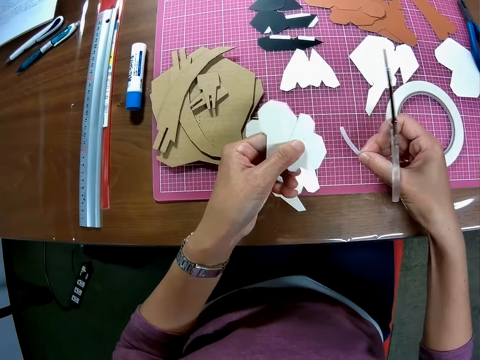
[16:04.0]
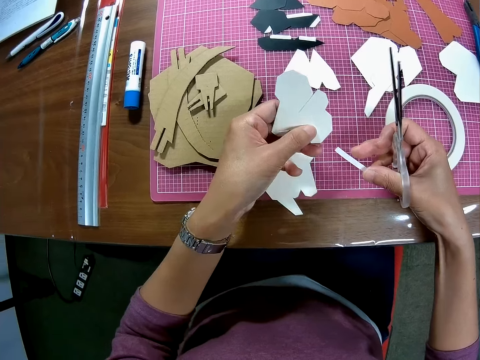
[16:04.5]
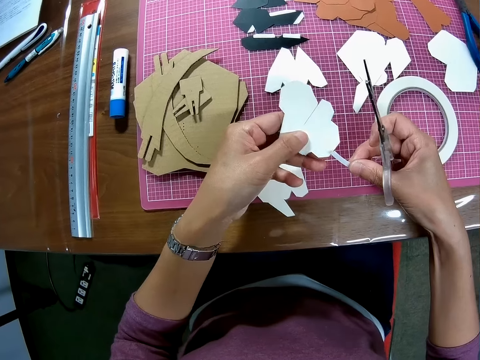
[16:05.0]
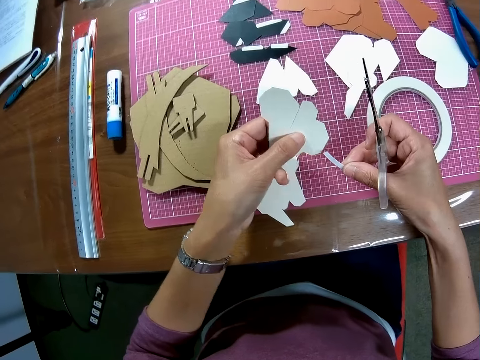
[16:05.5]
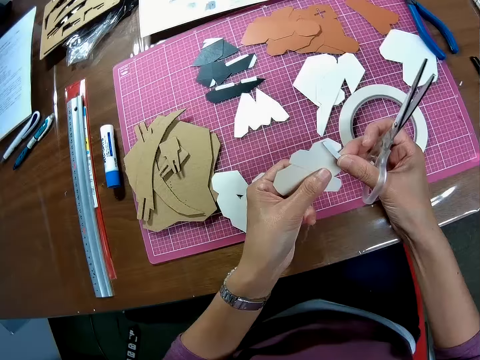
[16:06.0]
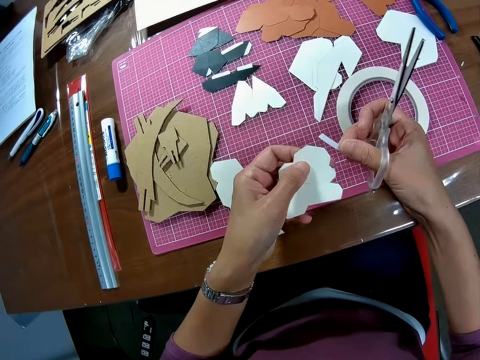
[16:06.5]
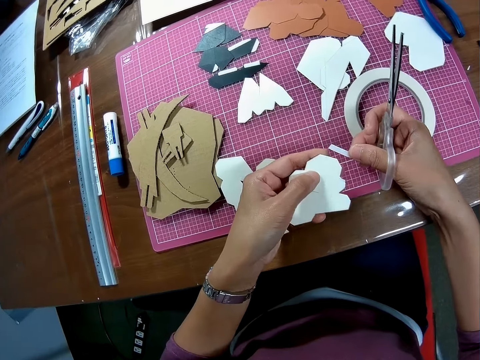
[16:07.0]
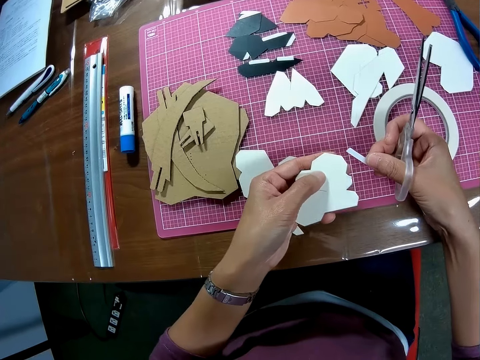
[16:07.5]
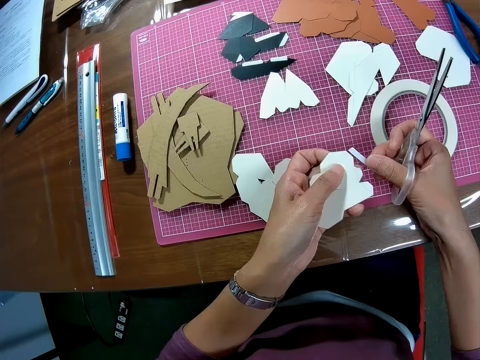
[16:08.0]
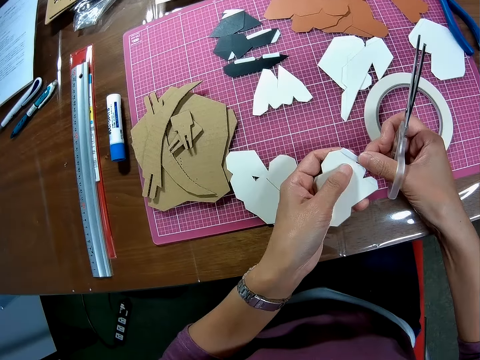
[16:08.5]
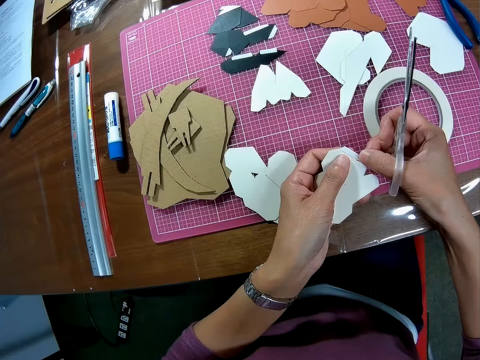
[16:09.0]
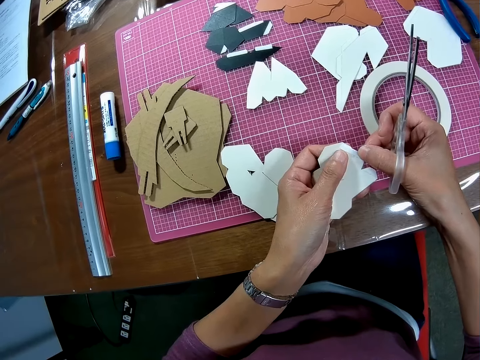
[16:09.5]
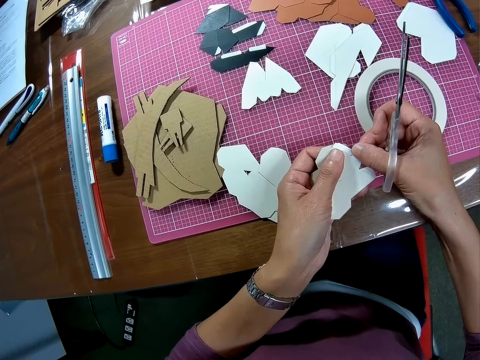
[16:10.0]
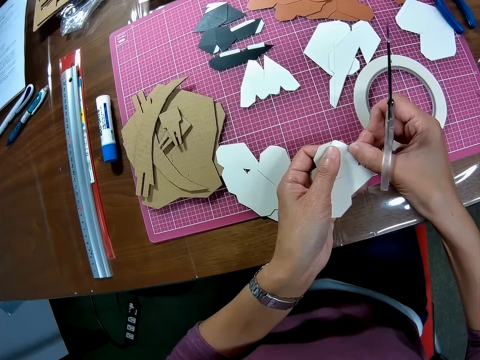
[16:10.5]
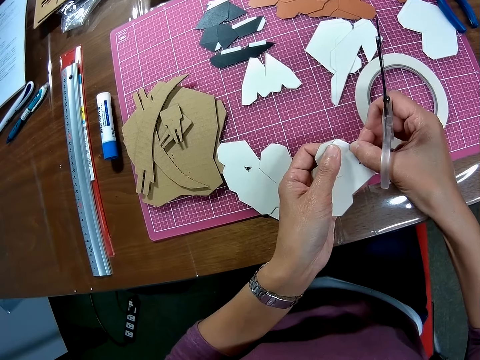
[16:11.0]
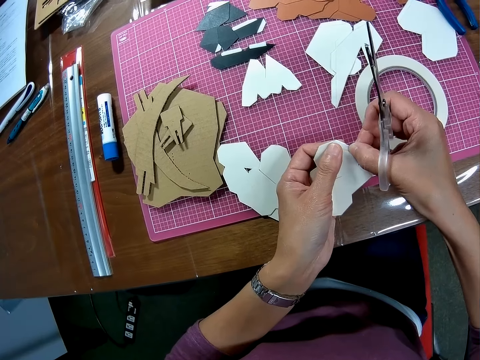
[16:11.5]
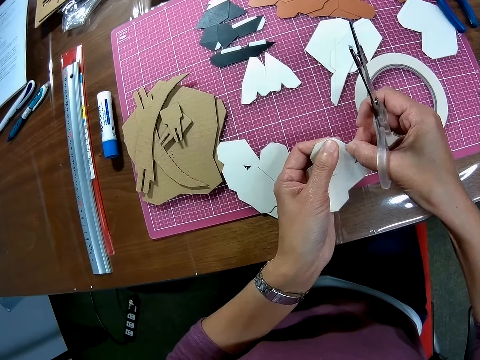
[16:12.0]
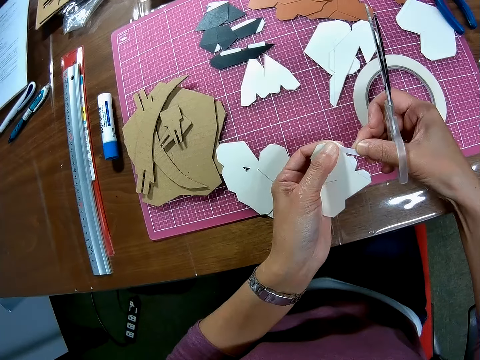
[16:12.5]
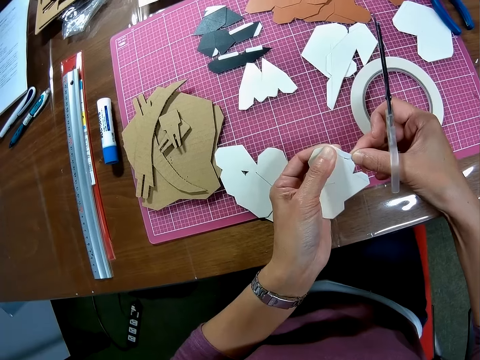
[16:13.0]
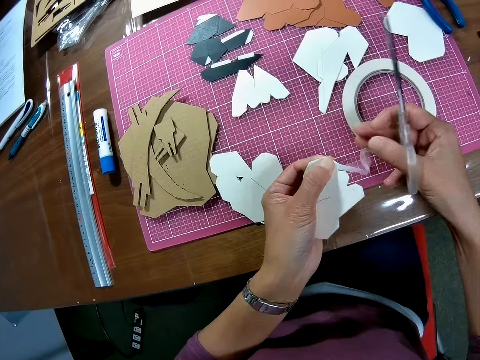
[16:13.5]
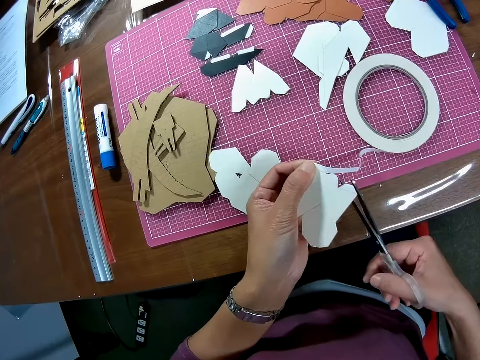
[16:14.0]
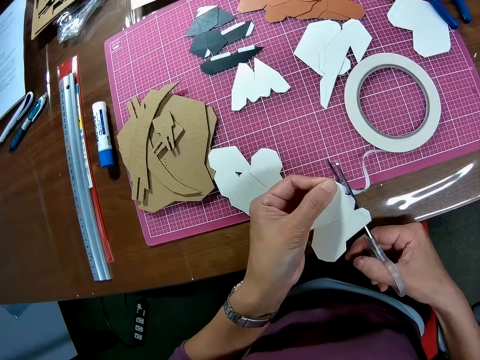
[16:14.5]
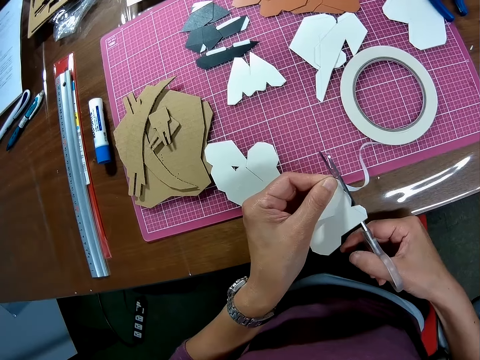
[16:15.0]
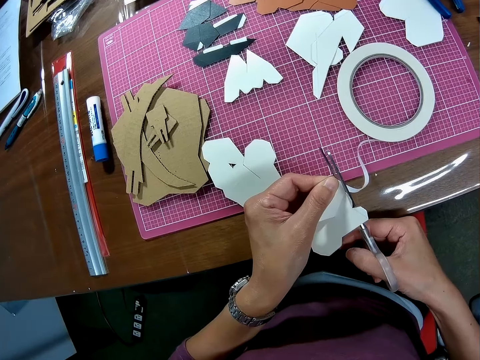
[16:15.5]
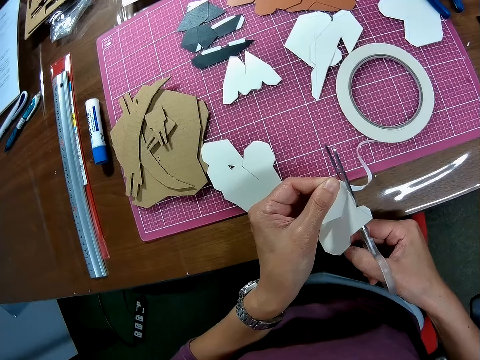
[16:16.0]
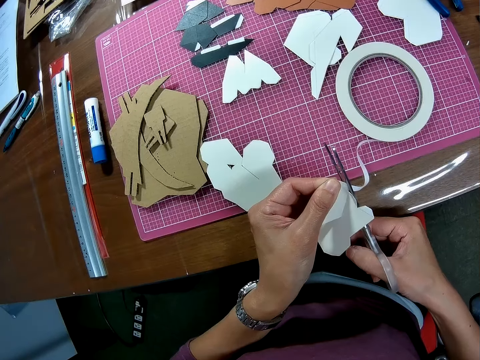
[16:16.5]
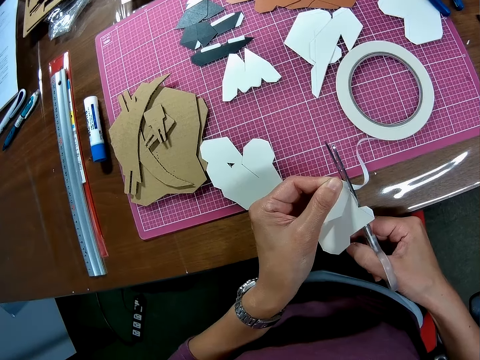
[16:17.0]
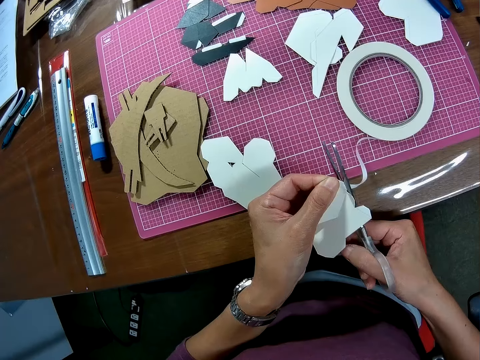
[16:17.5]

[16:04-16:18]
The camera wearer picks up the unrolled masking tape on the table. They hold the manila paper with her left hand. They put the masking tape on the piece of manila paper. They tape the wooden mechanical model. They remove his right hand from the tape. They cut the masking tape with a pair of scissors.

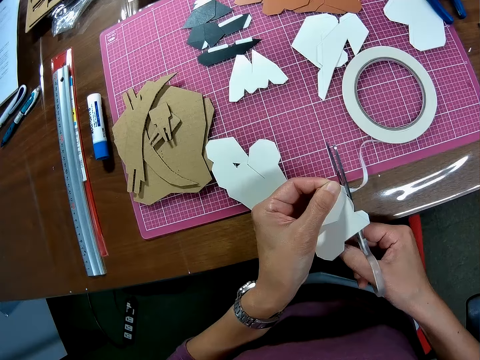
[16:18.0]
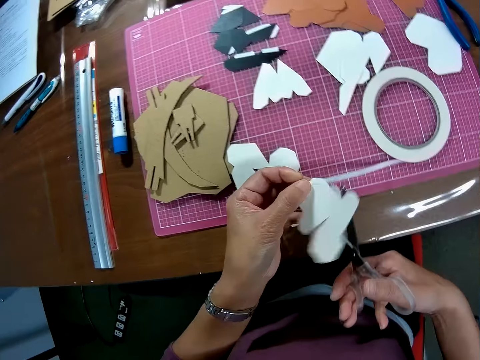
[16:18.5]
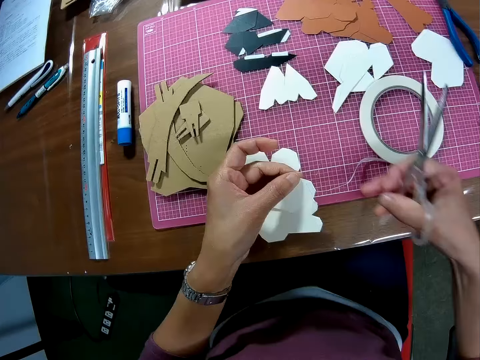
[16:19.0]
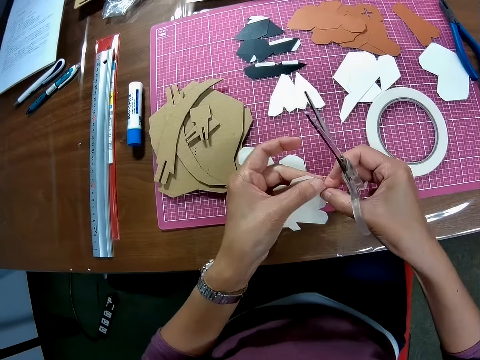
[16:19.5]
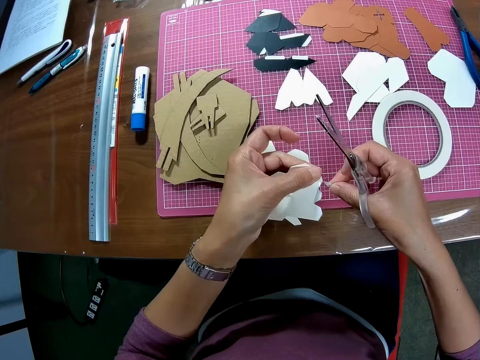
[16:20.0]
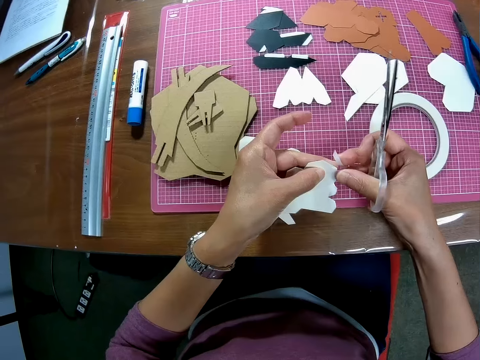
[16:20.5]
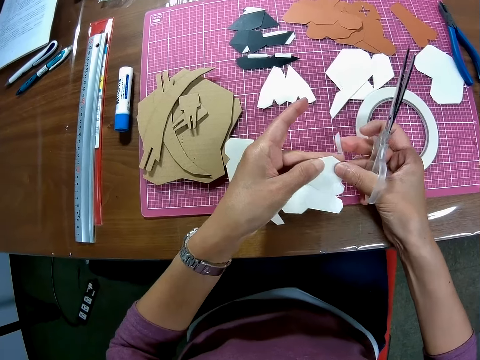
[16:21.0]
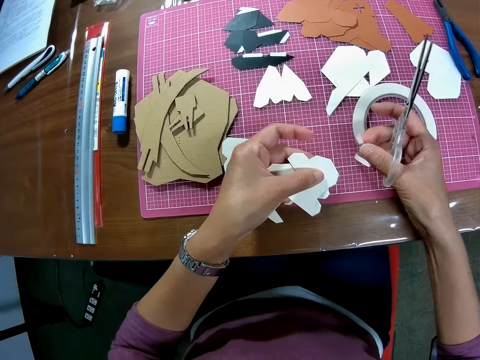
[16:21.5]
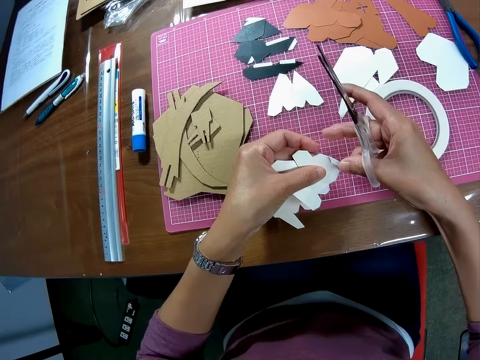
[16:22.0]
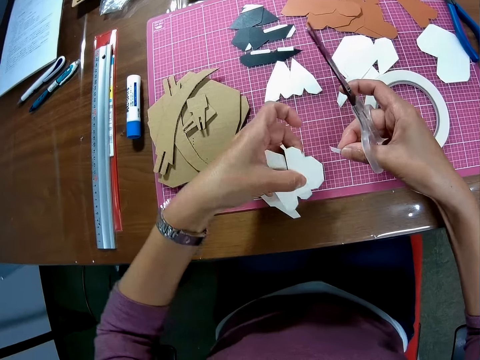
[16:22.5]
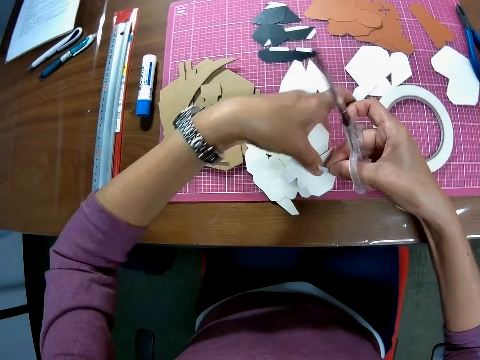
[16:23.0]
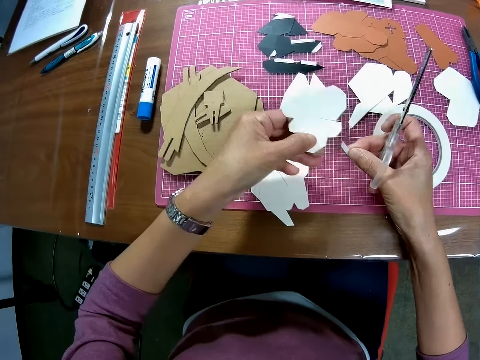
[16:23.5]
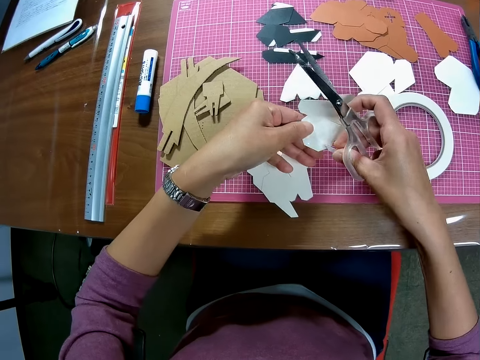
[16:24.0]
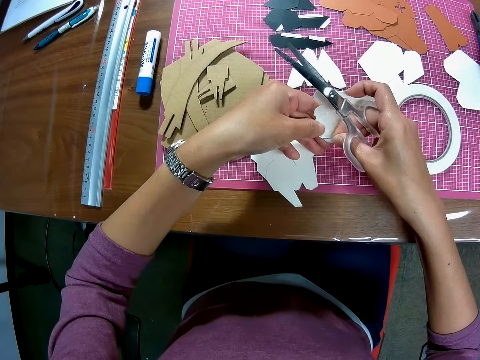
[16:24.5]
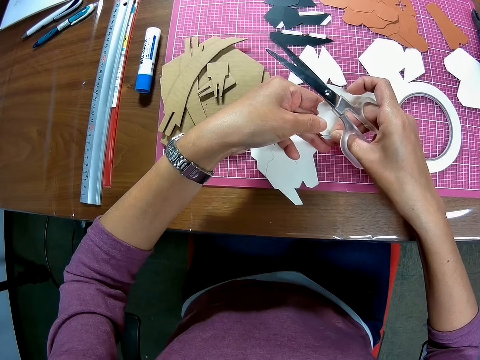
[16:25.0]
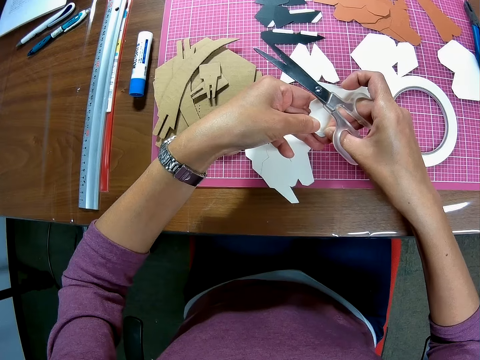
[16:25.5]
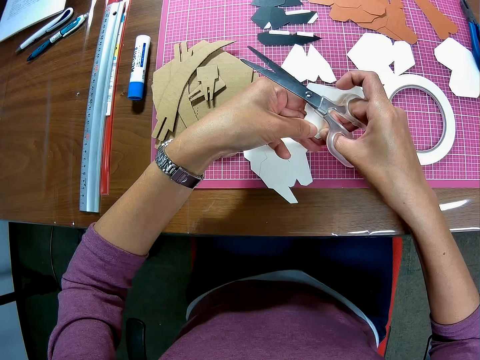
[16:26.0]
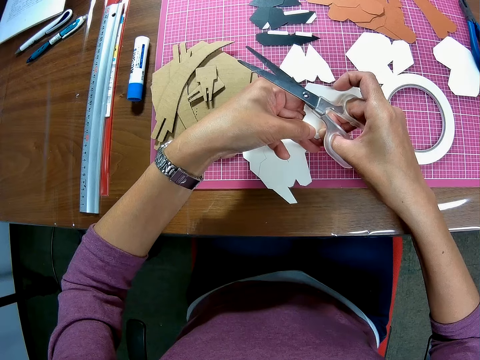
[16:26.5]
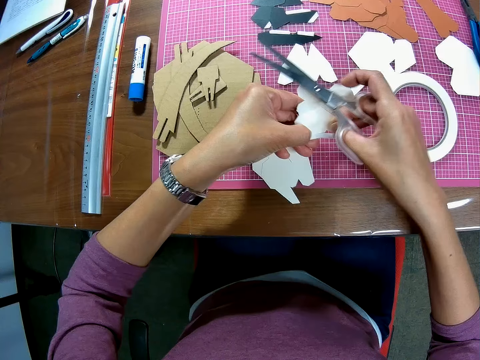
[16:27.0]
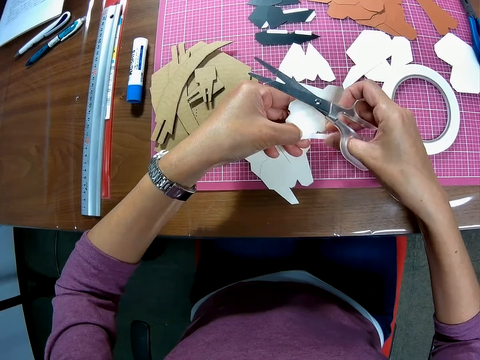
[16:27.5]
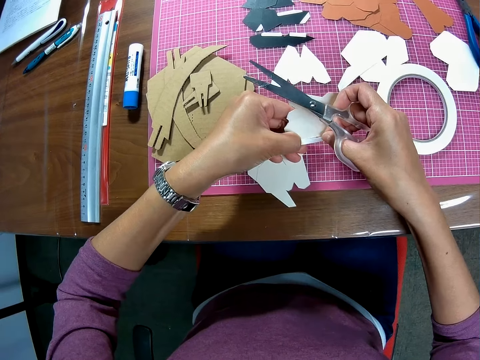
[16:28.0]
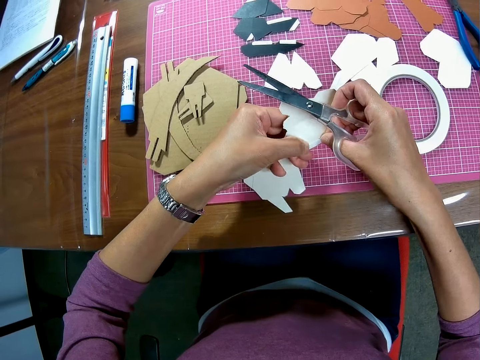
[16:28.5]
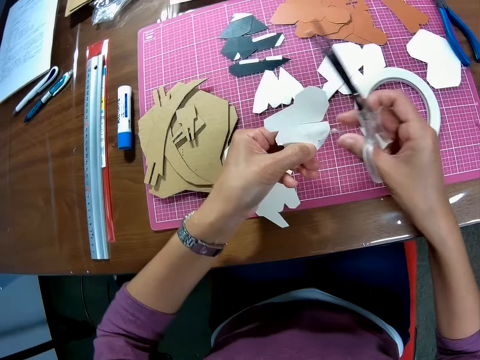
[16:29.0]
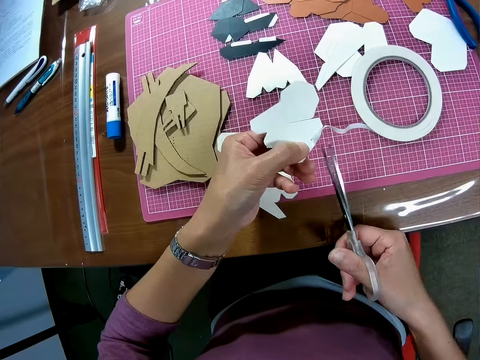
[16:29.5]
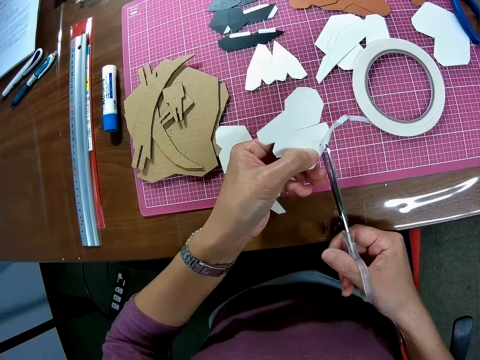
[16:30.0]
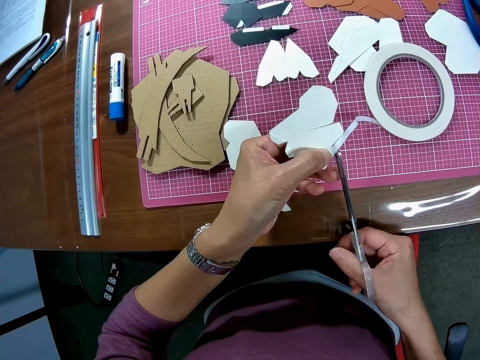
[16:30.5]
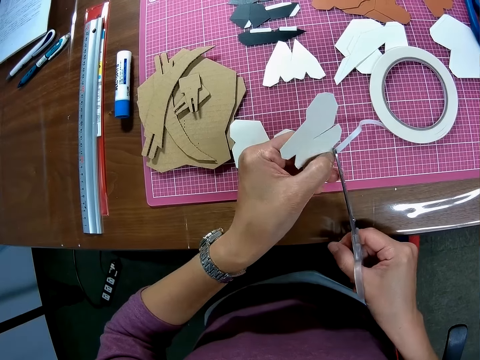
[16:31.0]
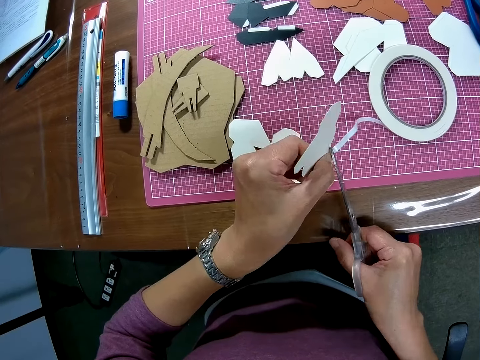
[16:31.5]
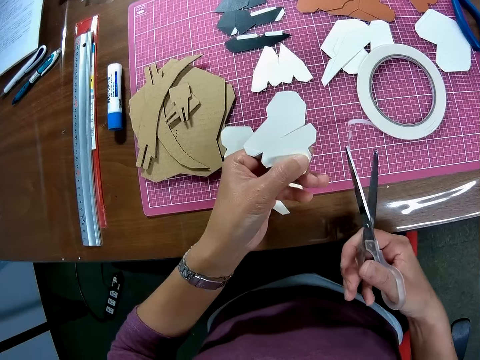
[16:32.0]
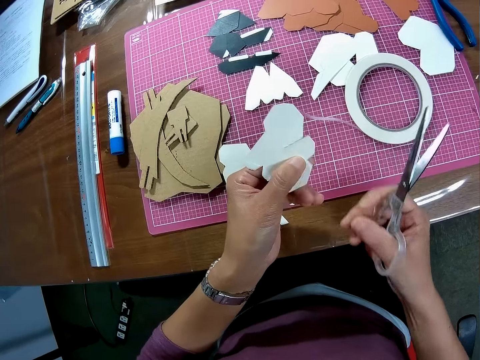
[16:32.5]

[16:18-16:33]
The camera wearer holds the manila paper with her left hand. They pick up the unrolled tape. They put the masking tape on the piece of manila paper. They tape the wooden mechanical model. They remove his right hand from the tape. They cut the masking tape with a pair of scissors.
